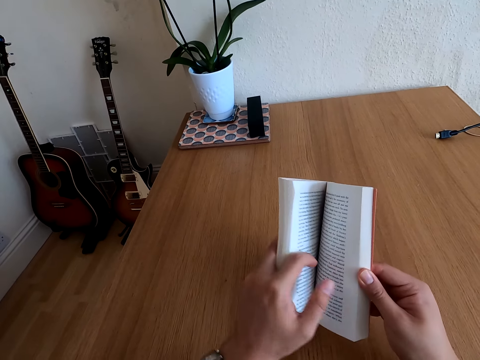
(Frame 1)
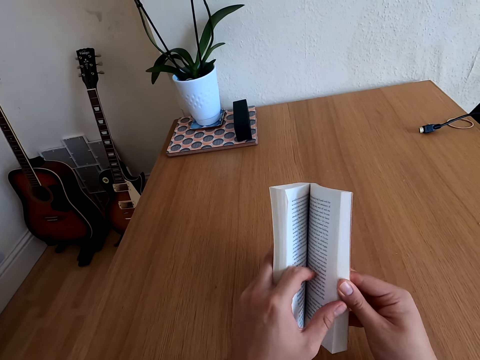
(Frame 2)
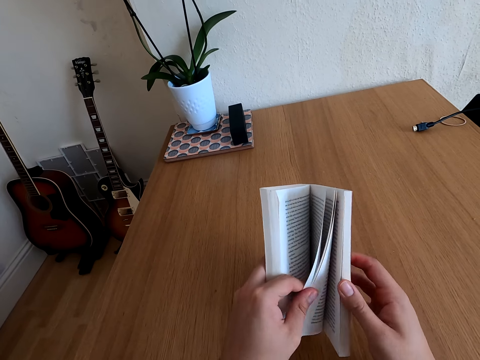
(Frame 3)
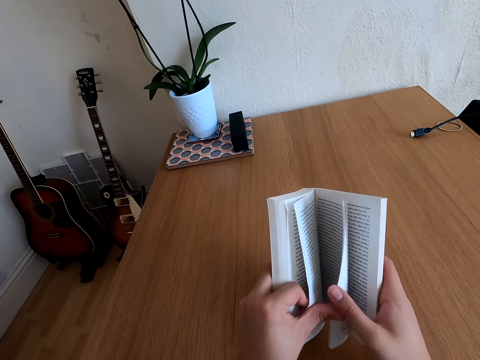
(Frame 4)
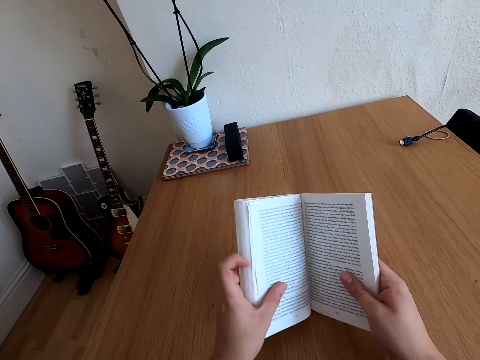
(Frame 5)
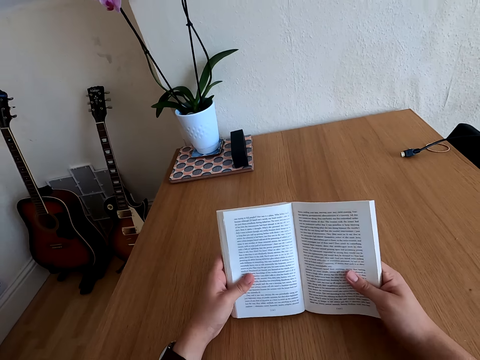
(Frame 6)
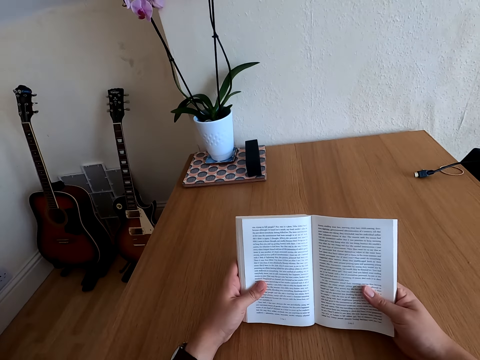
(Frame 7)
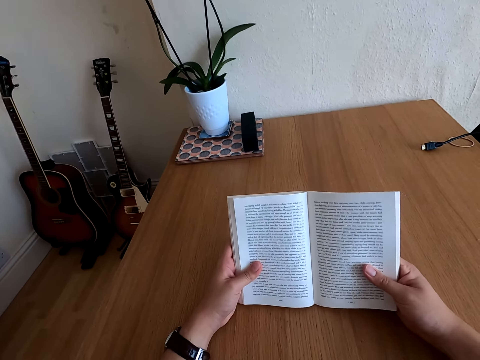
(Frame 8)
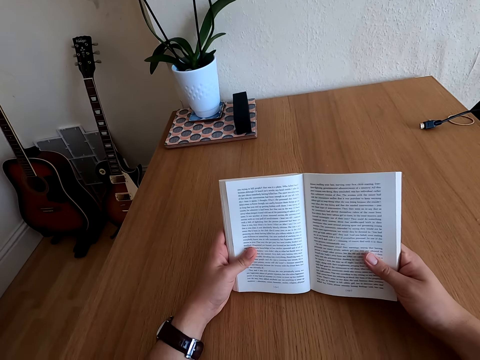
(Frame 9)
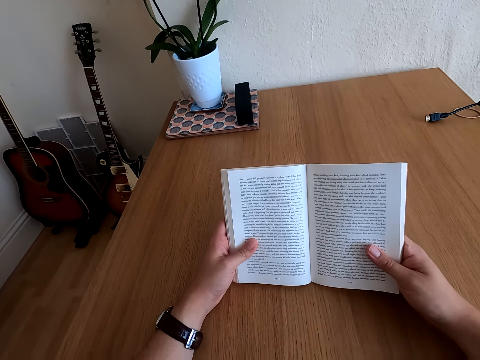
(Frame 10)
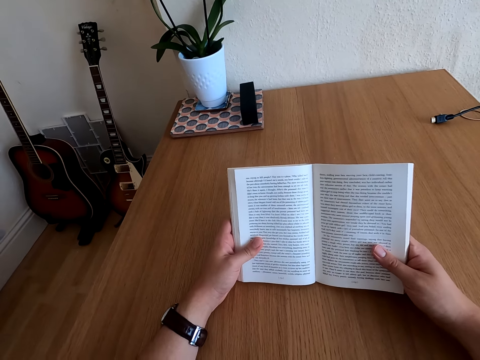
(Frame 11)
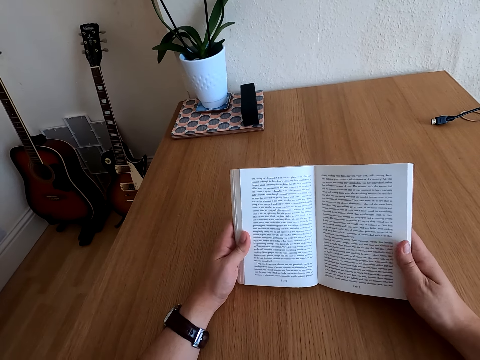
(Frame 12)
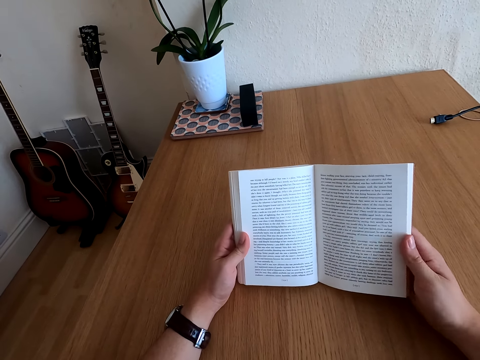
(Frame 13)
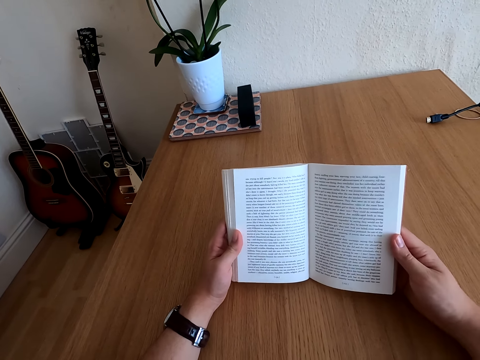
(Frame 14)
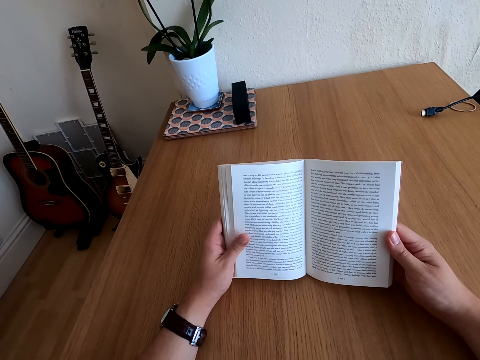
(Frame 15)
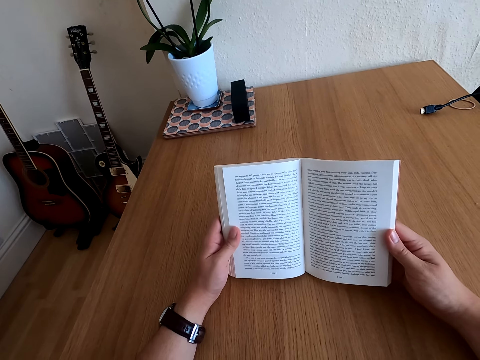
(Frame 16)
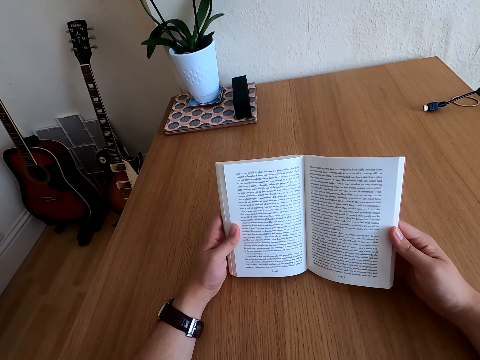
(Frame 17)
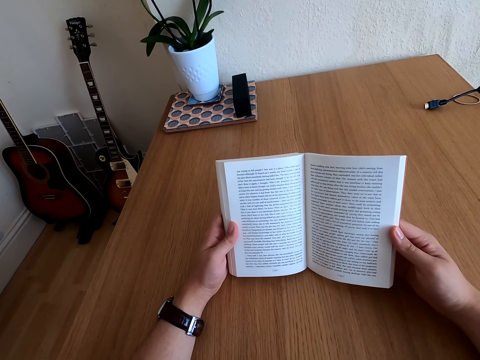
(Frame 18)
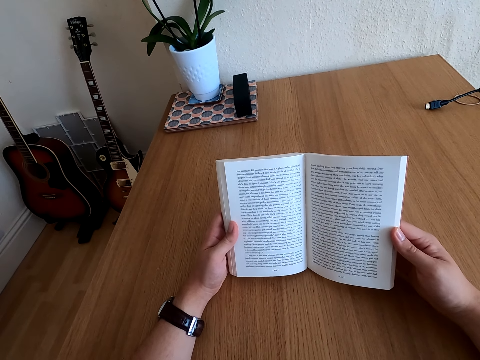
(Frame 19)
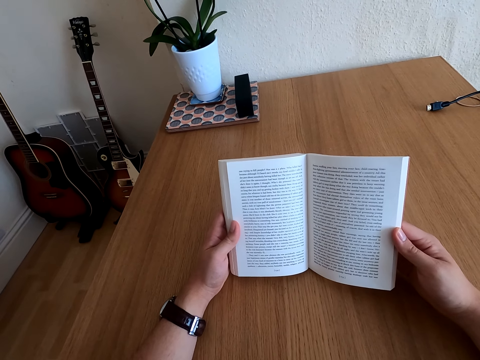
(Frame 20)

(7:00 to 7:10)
The camera wearer turns a page. They read the book.

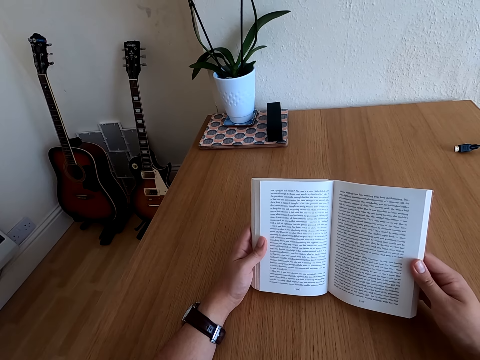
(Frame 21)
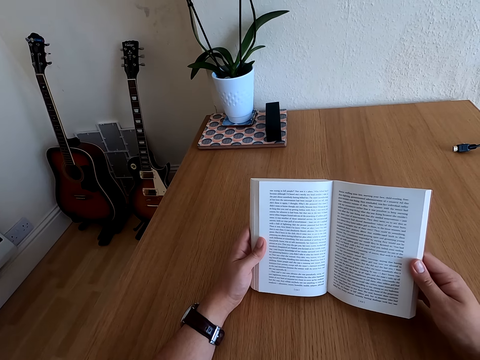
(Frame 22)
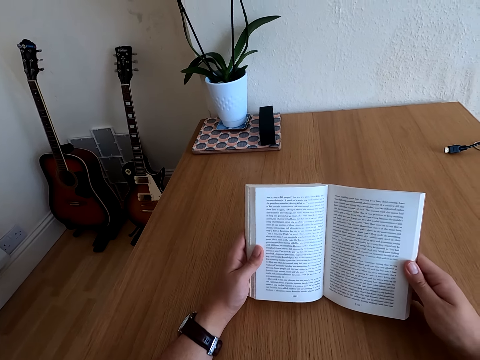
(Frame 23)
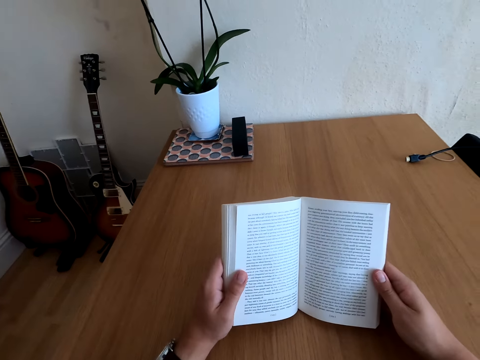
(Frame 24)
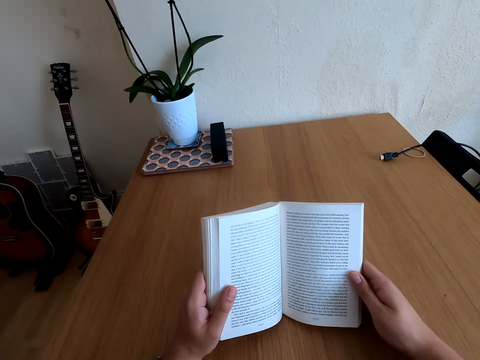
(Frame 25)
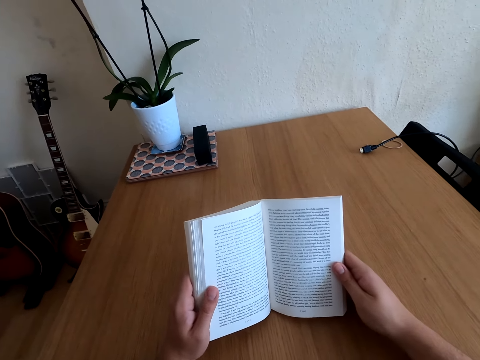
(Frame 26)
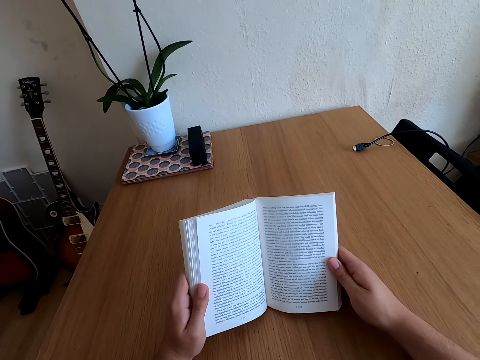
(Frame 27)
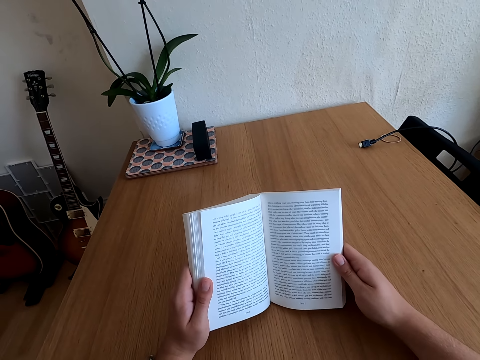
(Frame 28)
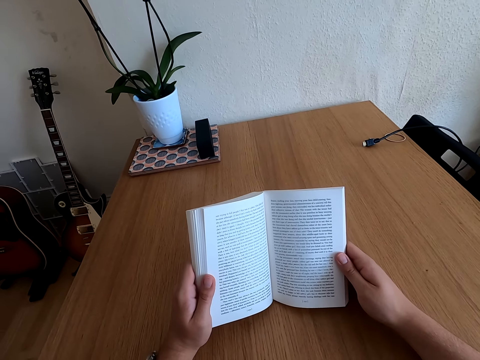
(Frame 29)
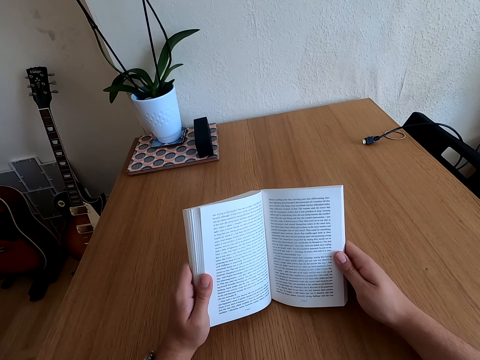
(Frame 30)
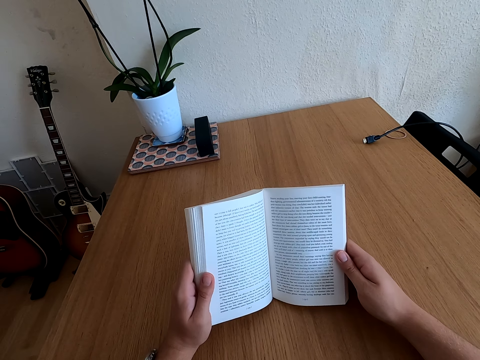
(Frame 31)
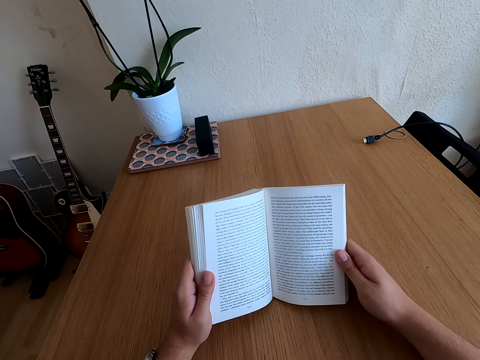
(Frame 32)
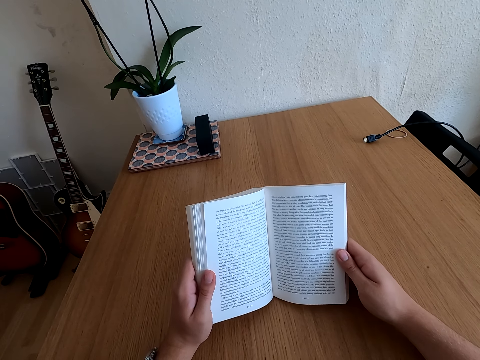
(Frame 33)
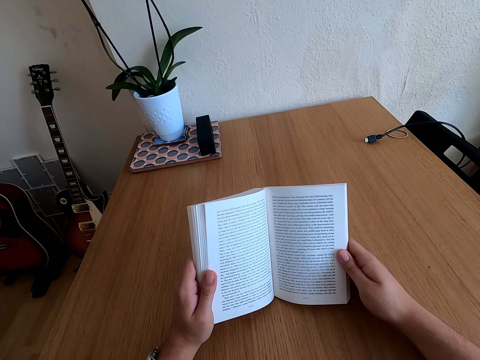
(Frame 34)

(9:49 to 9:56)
The camera wearer moves their left hand.

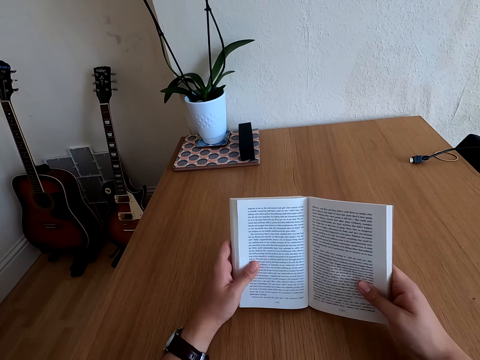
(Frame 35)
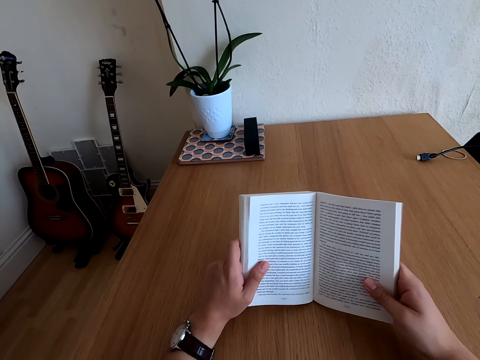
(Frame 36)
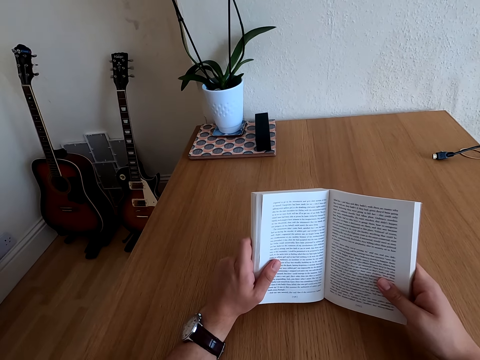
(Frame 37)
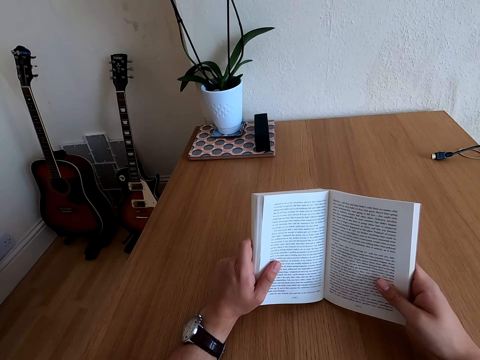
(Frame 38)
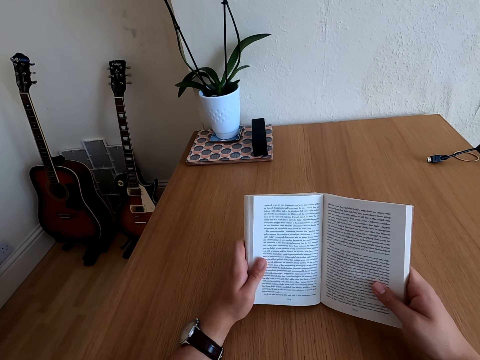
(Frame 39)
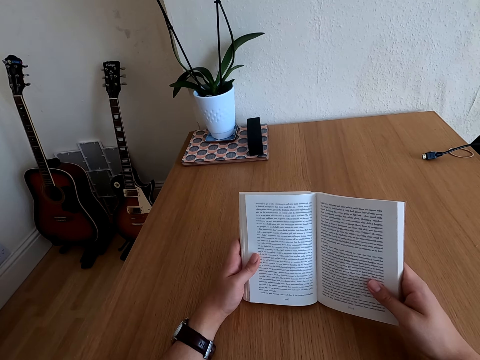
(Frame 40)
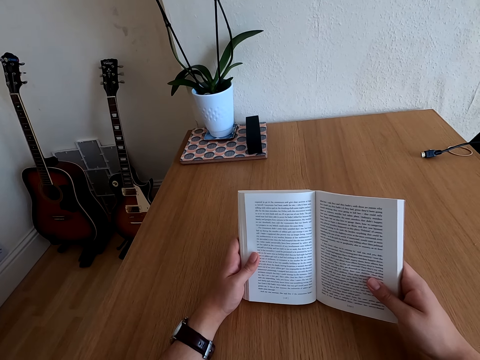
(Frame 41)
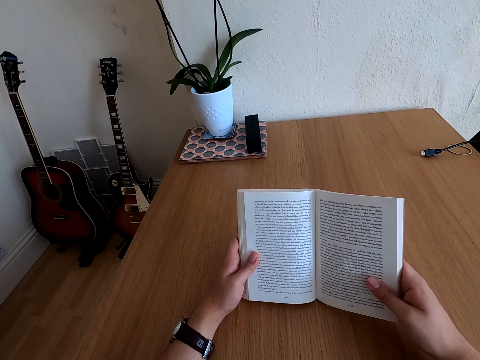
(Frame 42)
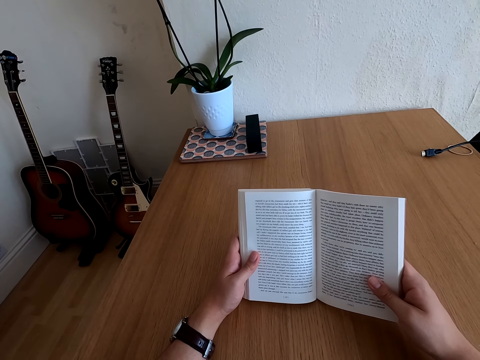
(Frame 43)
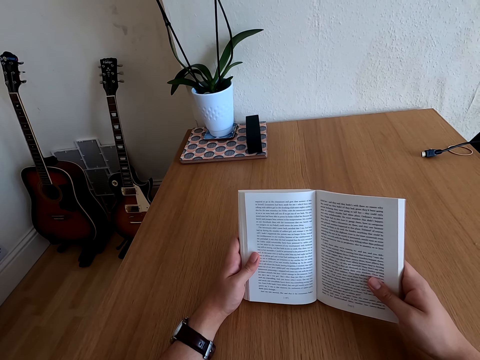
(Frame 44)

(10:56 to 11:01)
The camera wearer reads the book.

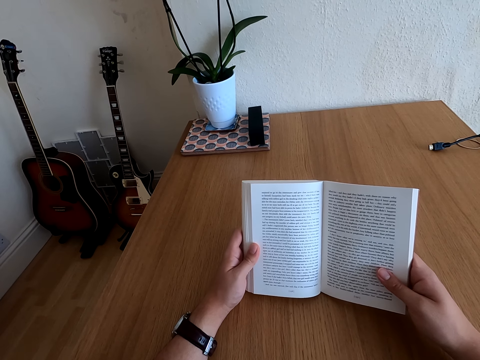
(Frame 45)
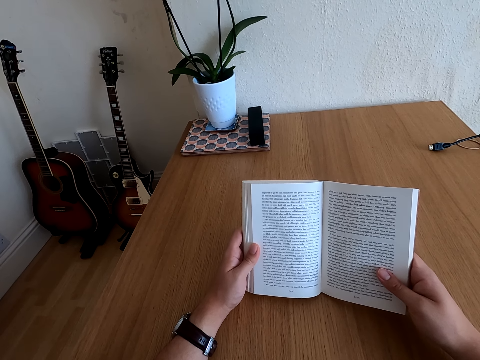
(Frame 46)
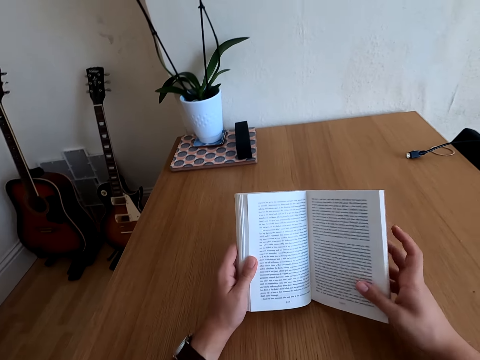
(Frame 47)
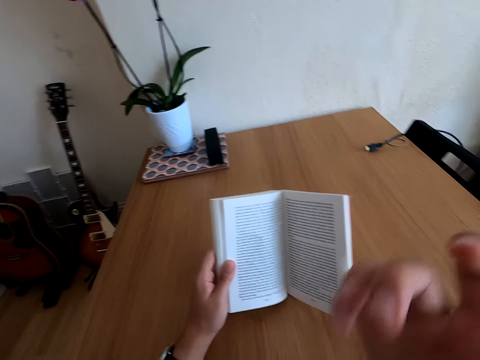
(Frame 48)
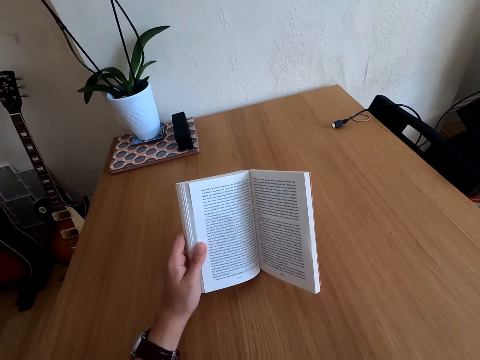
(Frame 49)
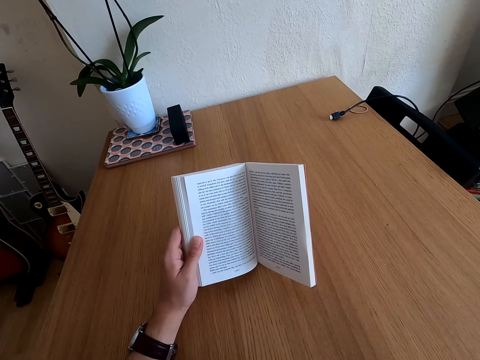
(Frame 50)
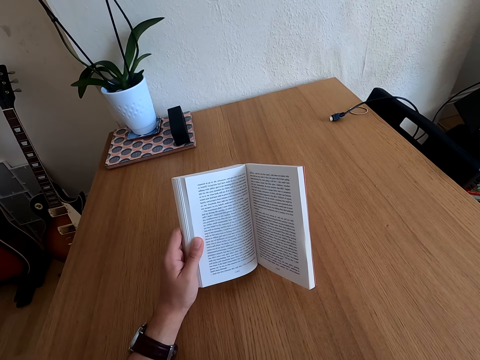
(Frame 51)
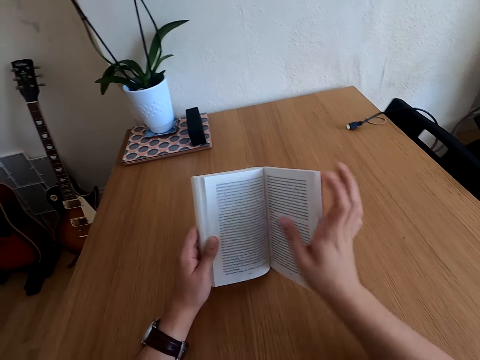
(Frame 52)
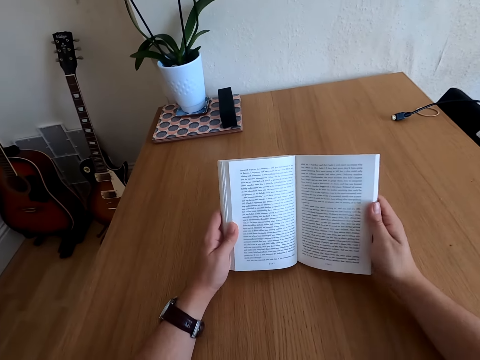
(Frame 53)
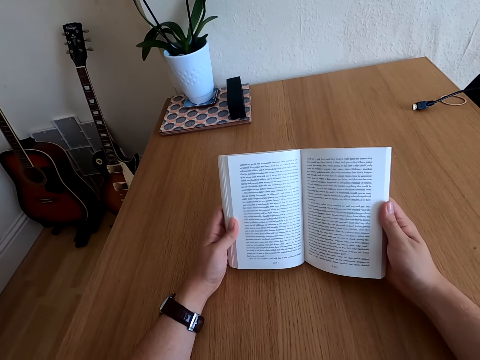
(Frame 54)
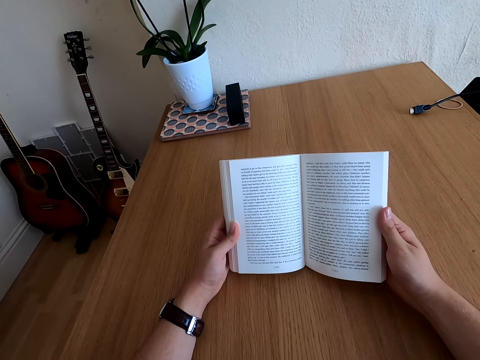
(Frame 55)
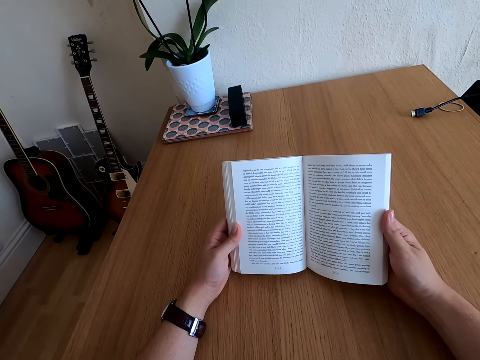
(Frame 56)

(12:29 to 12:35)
The camera wearer lifts the right hand. They lower the right hand and hold the book with the right hand.
